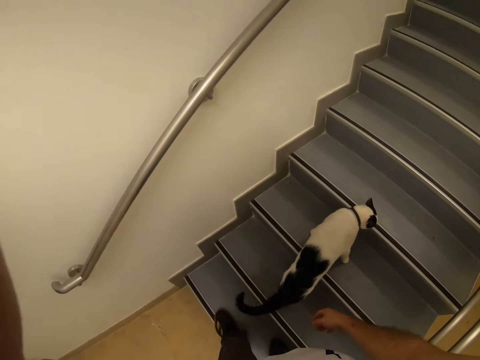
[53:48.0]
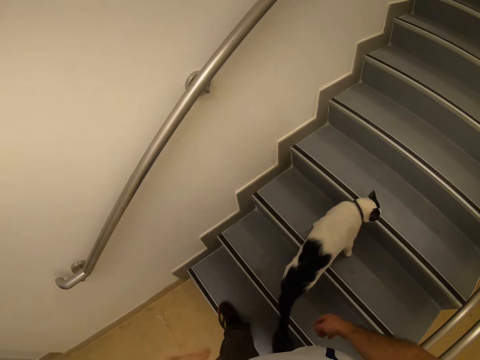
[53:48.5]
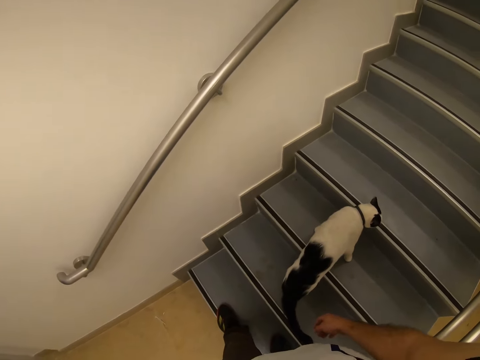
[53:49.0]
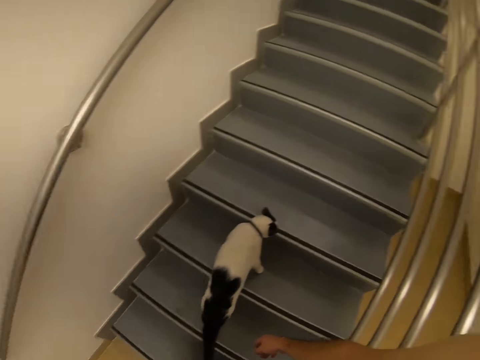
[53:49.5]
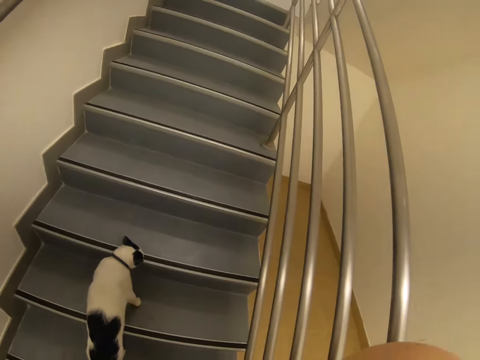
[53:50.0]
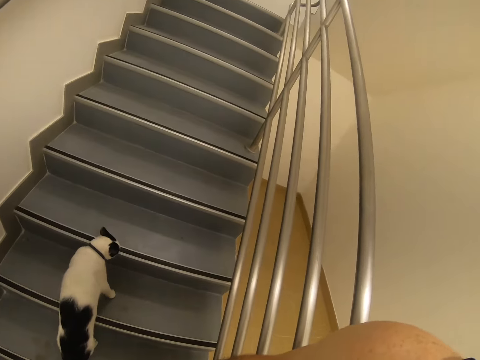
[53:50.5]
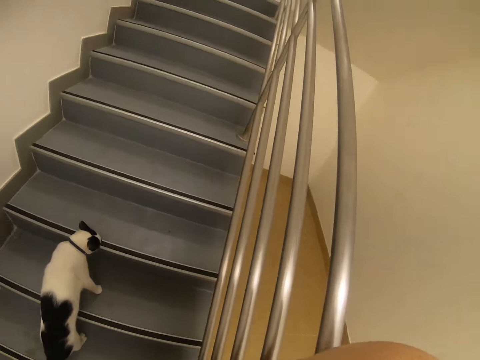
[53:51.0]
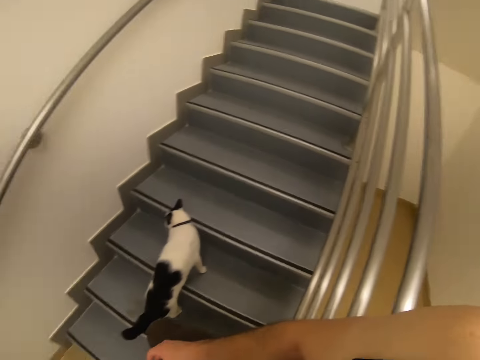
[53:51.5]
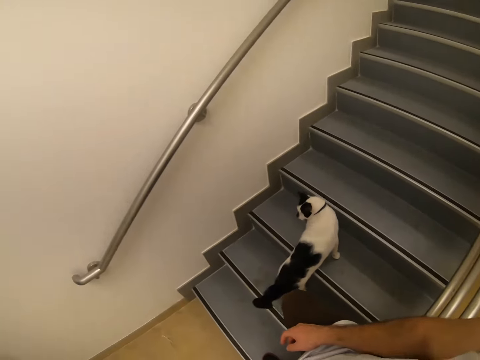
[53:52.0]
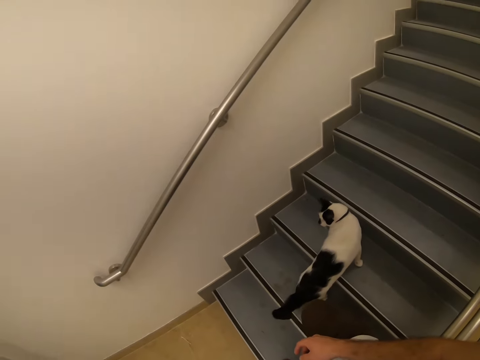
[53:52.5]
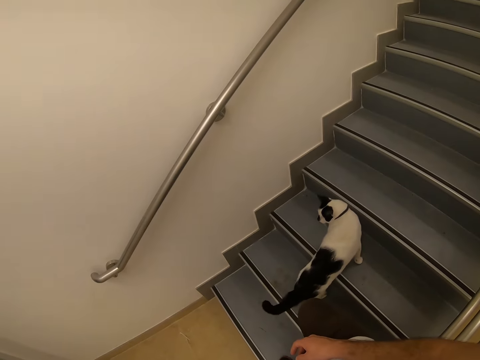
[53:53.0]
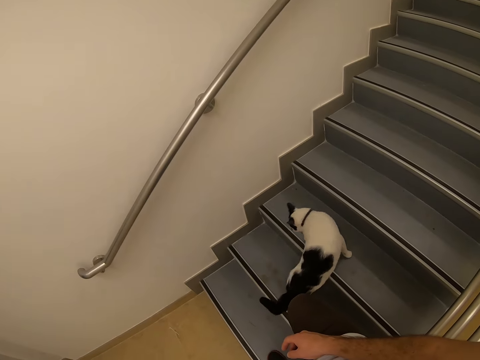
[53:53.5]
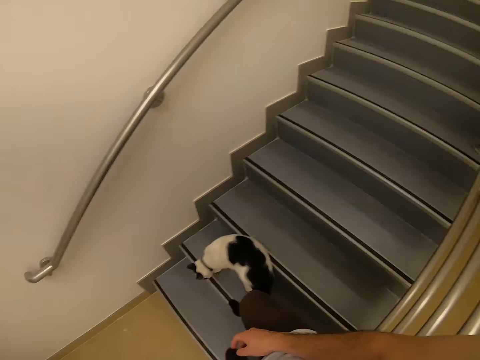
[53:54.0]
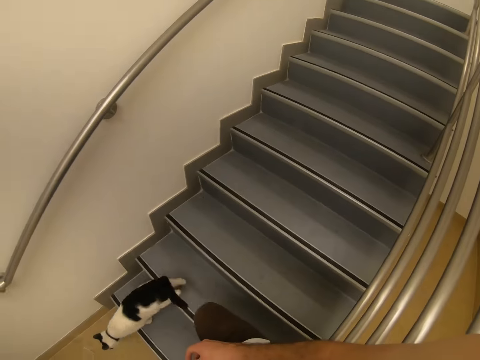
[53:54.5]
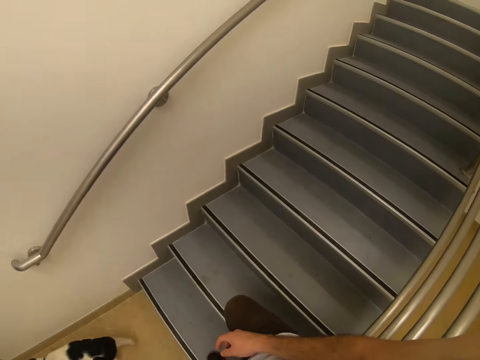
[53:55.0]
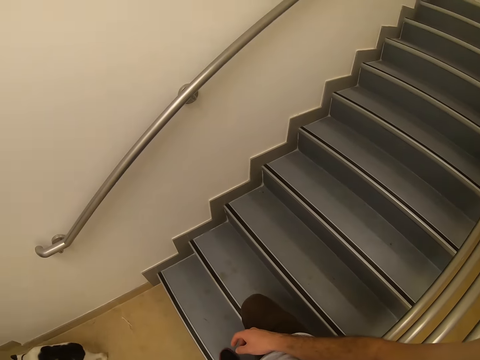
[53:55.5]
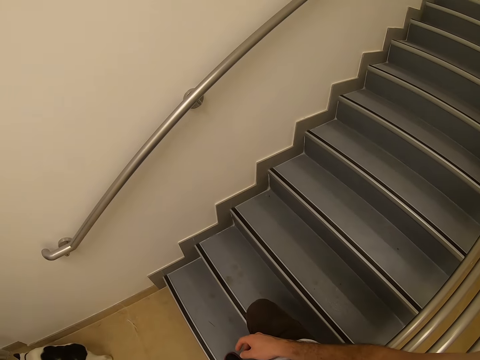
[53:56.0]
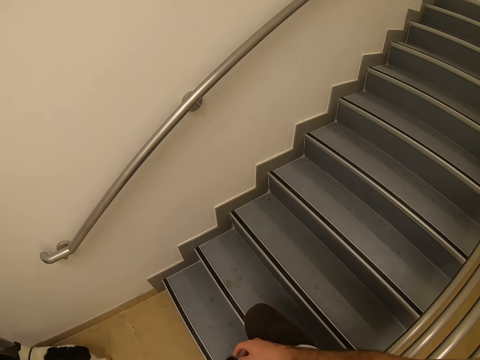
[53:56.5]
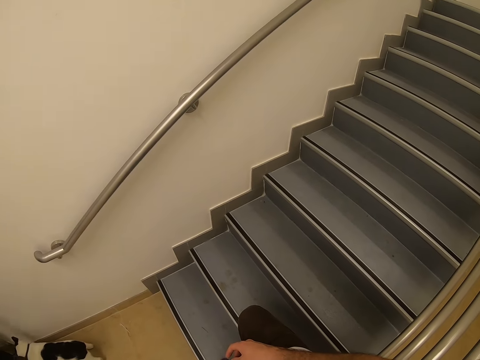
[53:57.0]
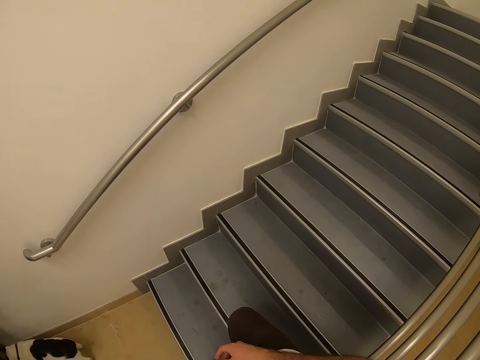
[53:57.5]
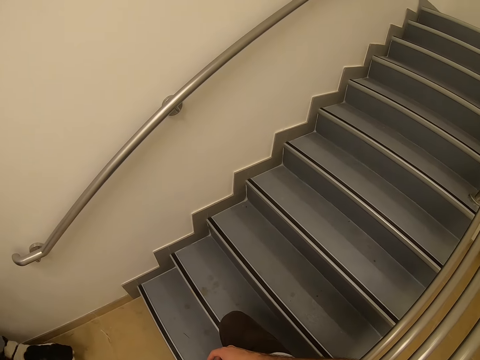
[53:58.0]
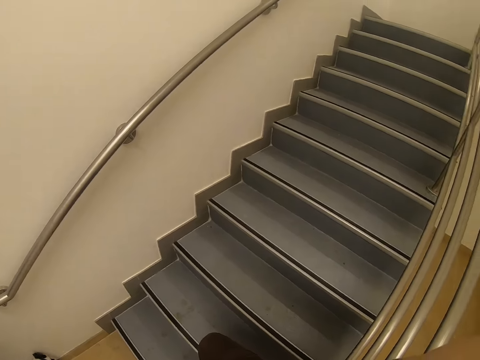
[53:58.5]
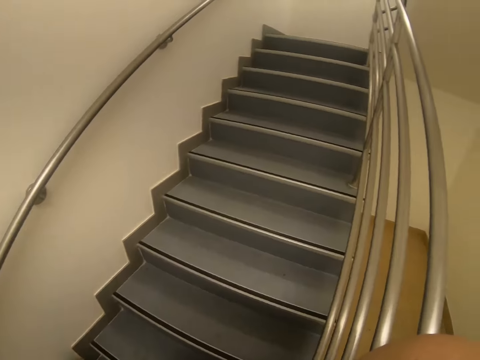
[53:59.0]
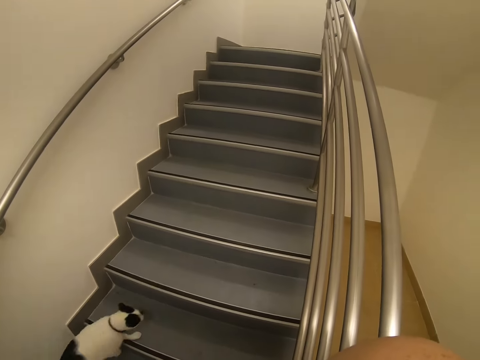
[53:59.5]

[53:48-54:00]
The camera wearer withdraws their left hand from something. They stare at the cat.

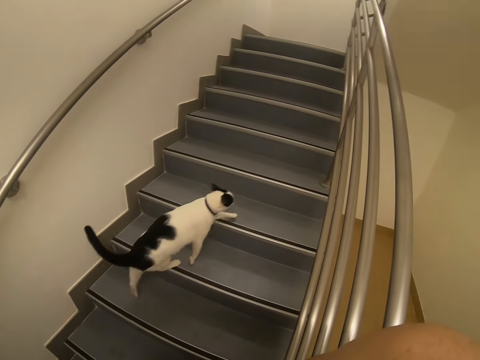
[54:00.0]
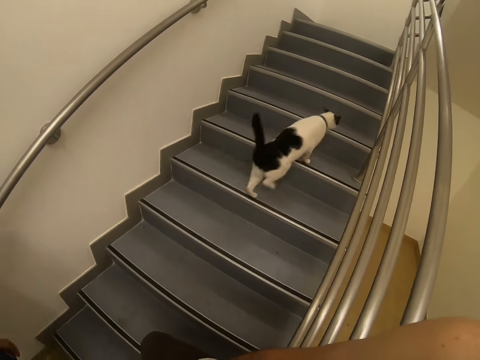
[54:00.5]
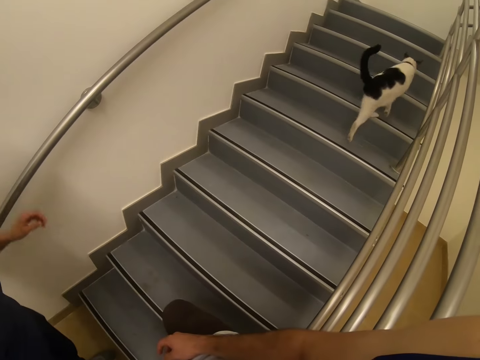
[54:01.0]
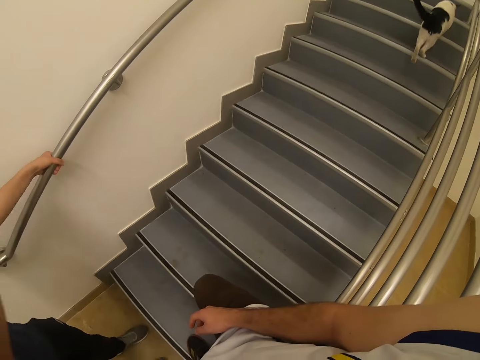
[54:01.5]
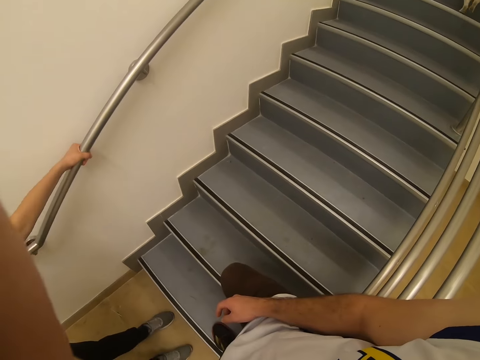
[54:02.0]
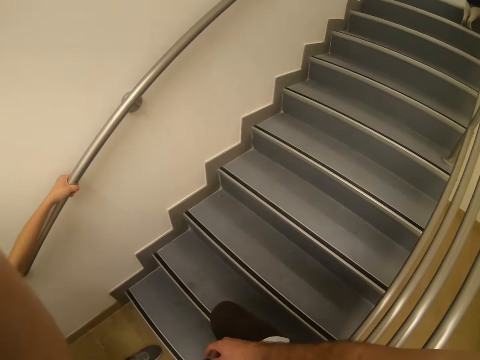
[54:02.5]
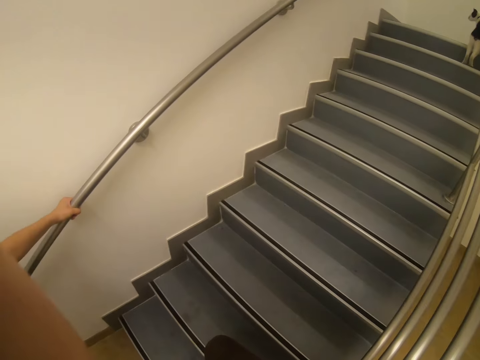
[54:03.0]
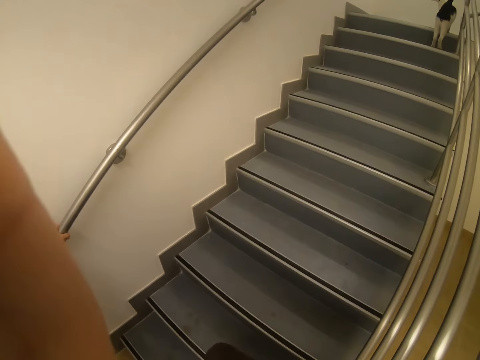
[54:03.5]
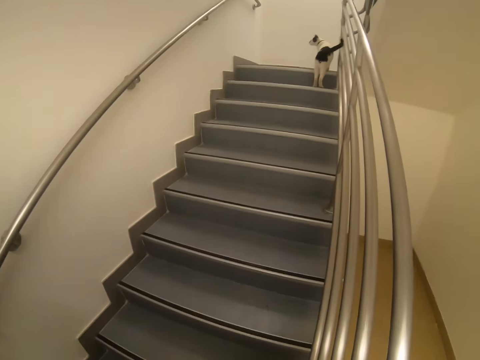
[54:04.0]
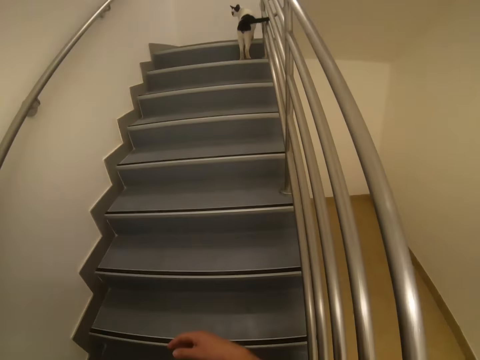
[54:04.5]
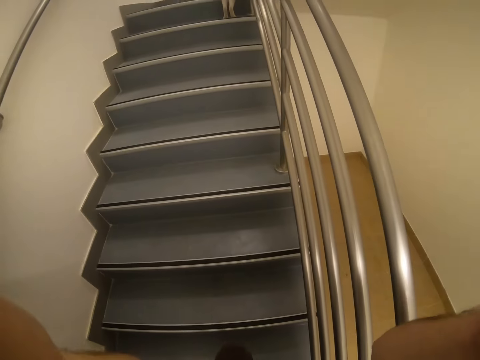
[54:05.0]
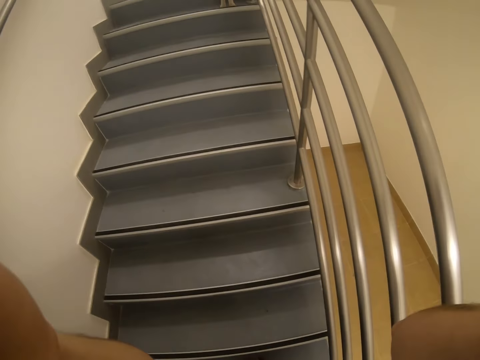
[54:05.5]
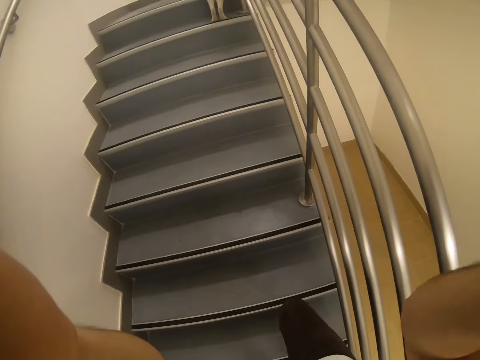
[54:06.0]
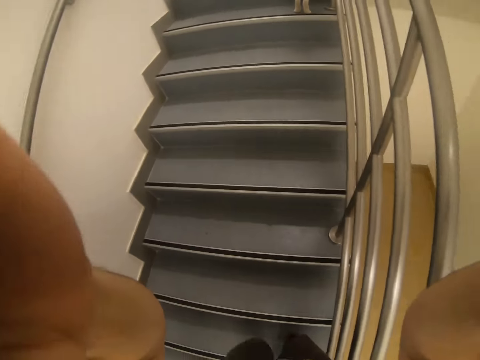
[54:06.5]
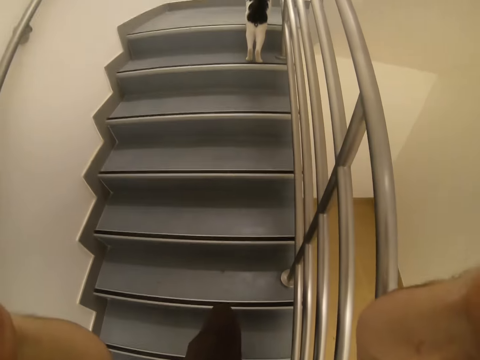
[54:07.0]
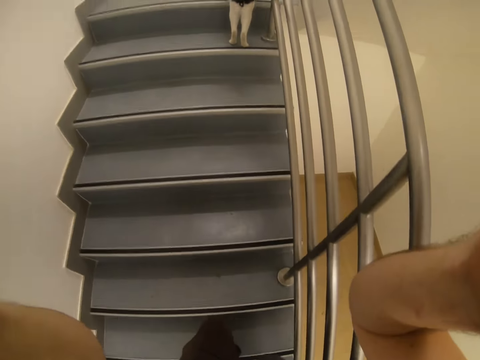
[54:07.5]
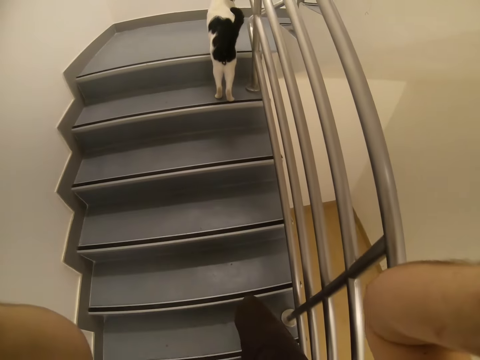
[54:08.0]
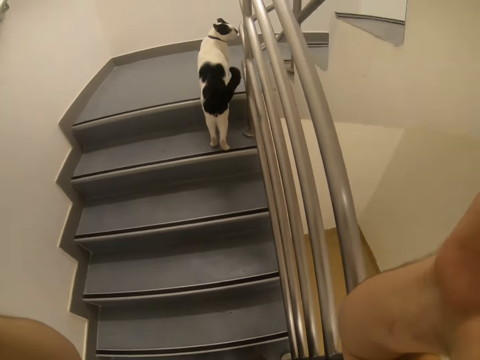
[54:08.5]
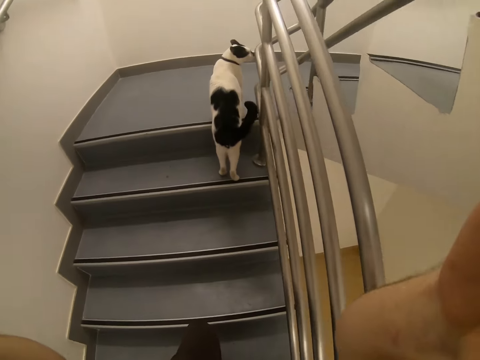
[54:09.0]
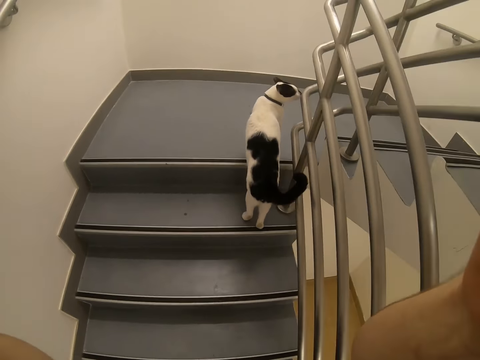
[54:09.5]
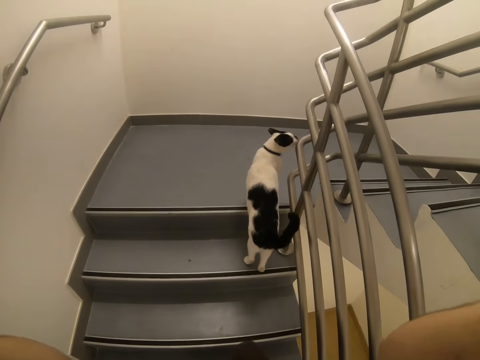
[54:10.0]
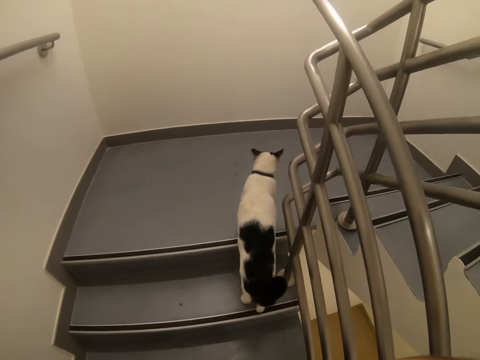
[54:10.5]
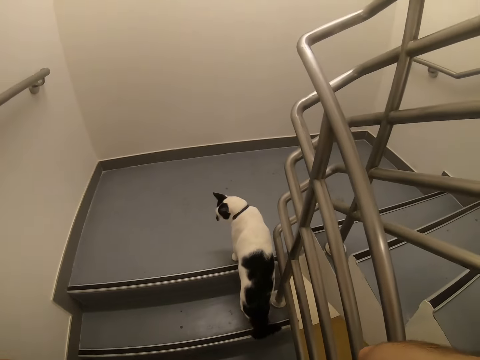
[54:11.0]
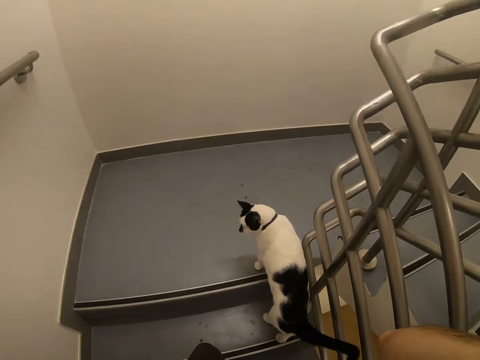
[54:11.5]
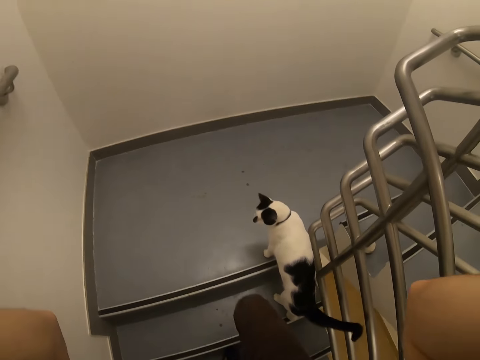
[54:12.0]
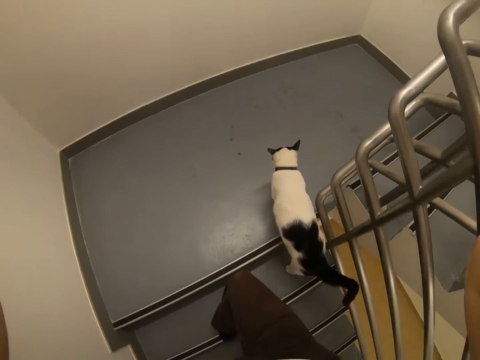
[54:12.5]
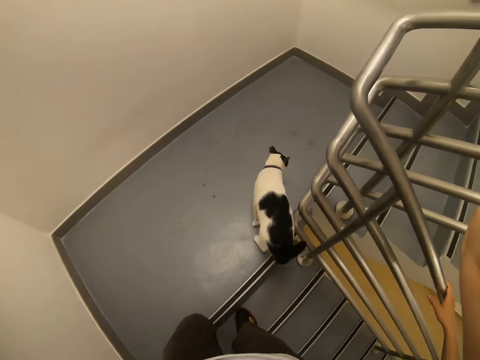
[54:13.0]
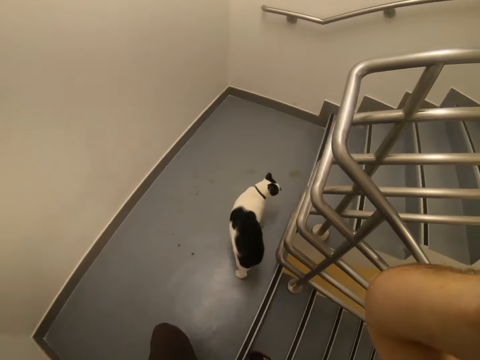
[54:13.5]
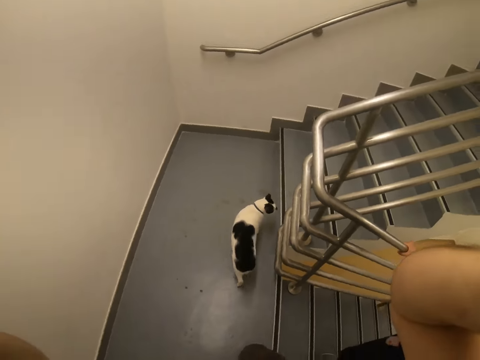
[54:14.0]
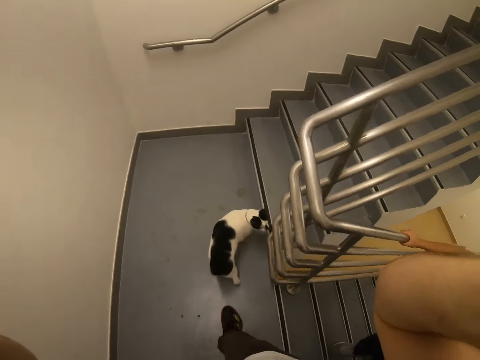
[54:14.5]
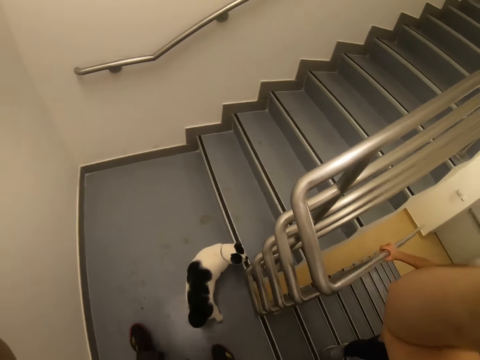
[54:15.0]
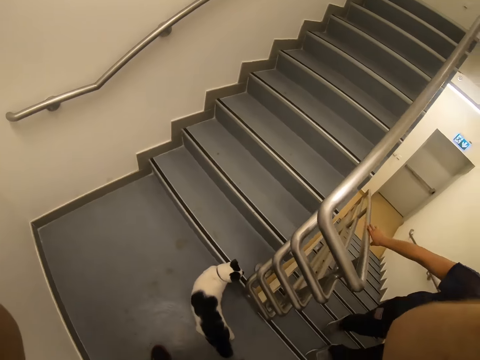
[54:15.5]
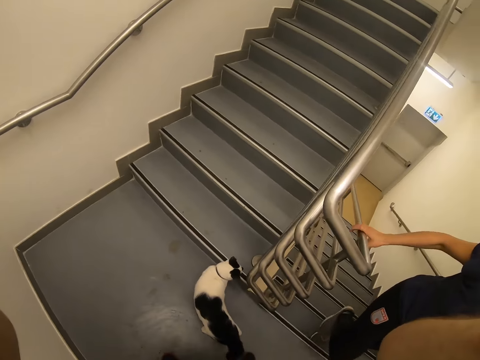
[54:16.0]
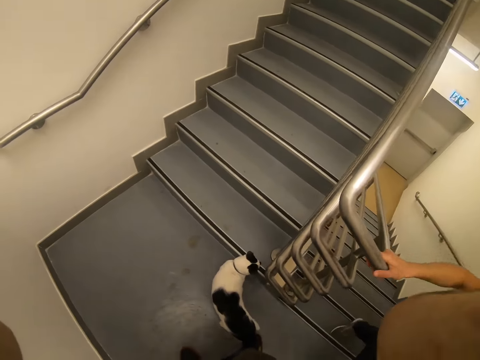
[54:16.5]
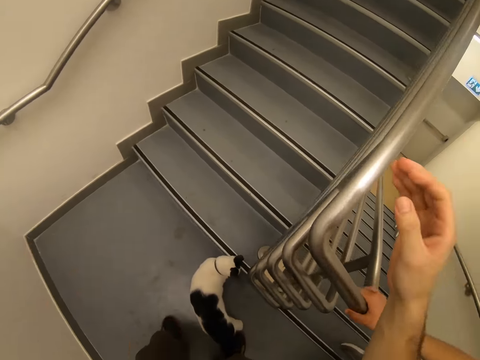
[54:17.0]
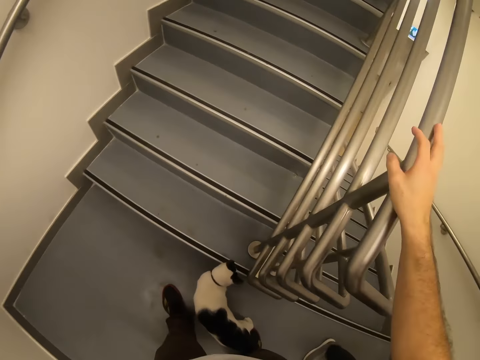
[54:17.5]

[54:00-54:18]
The camera wearer raises their left hand towards something. They walk up the stairs. A man walks up the stairs.
